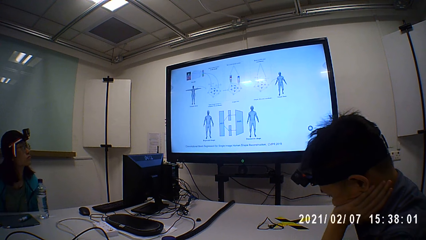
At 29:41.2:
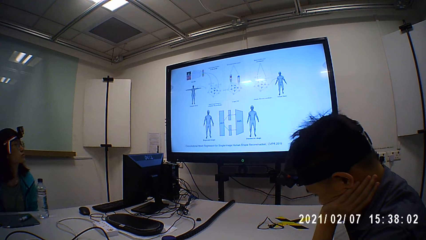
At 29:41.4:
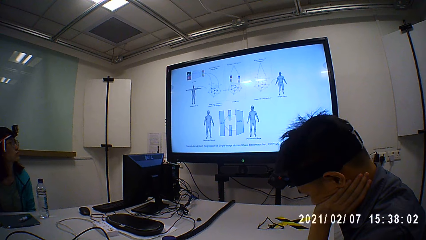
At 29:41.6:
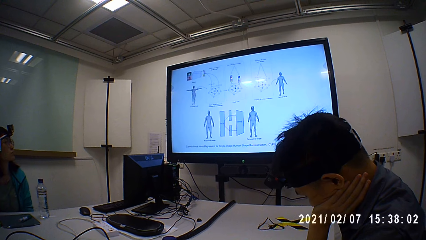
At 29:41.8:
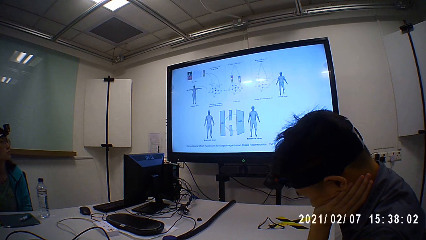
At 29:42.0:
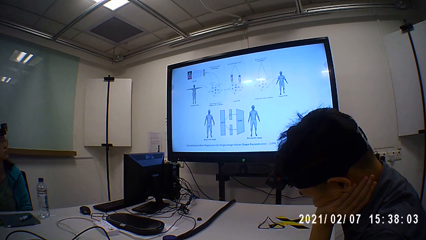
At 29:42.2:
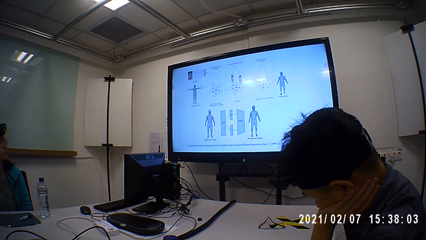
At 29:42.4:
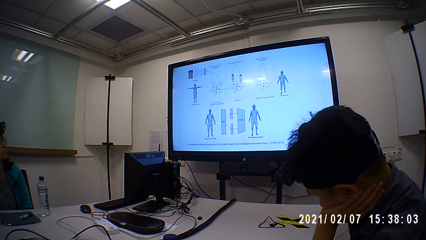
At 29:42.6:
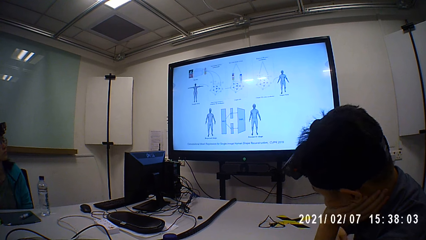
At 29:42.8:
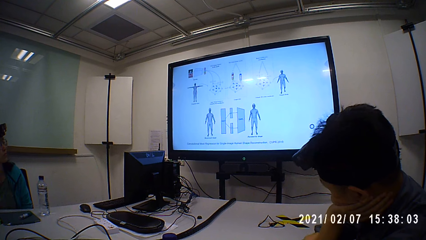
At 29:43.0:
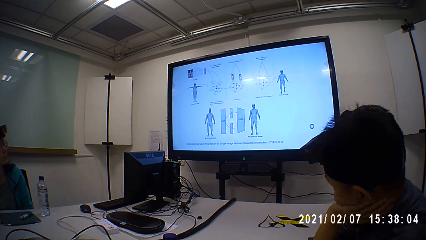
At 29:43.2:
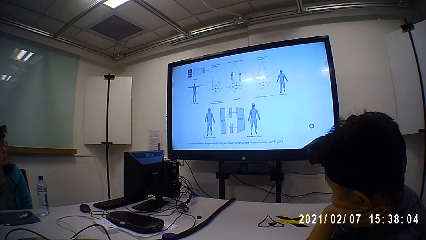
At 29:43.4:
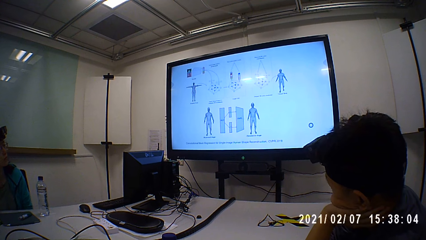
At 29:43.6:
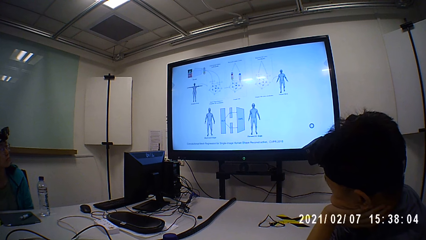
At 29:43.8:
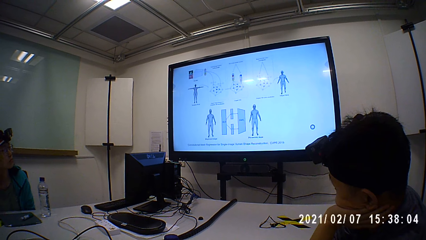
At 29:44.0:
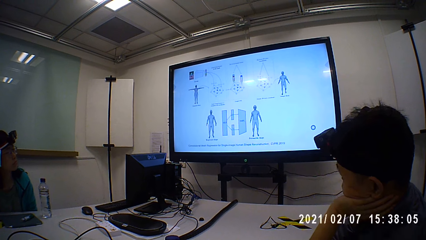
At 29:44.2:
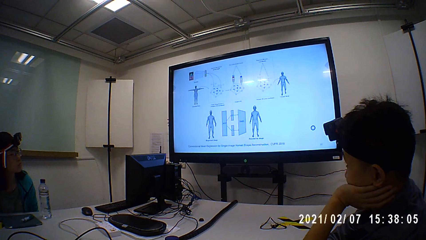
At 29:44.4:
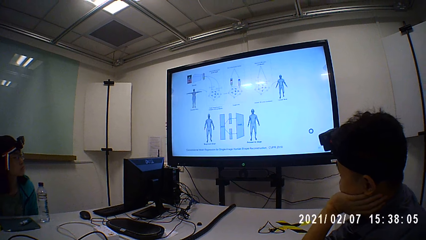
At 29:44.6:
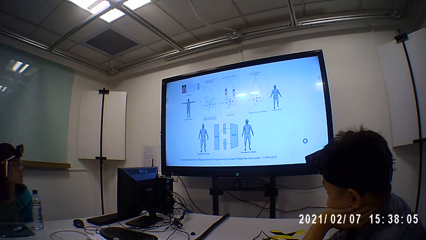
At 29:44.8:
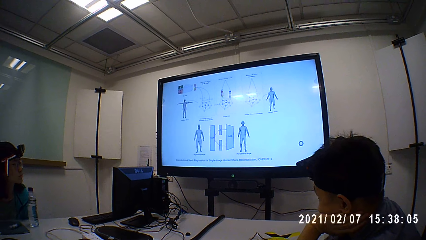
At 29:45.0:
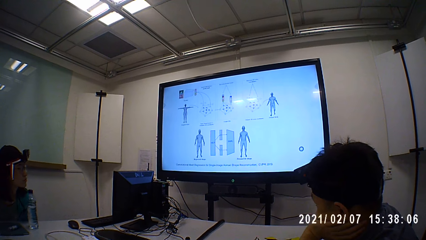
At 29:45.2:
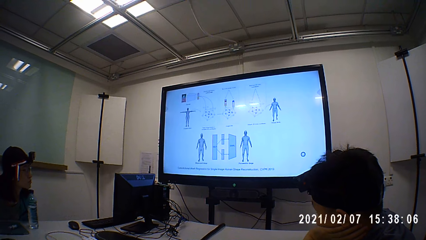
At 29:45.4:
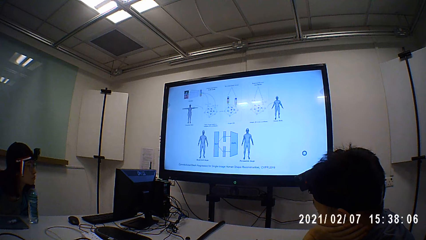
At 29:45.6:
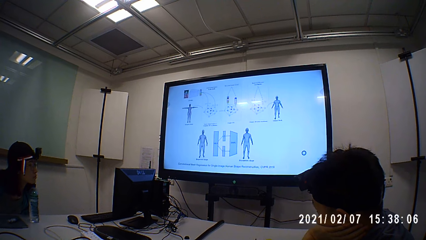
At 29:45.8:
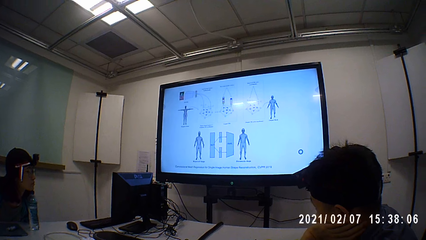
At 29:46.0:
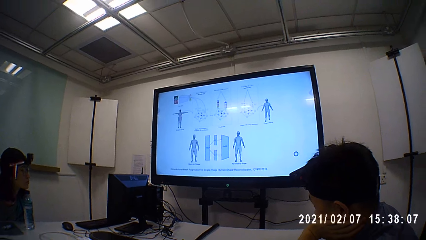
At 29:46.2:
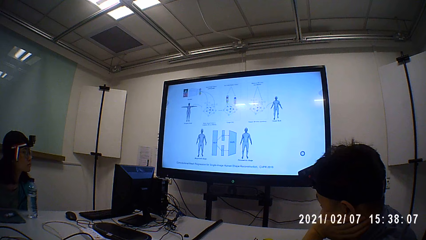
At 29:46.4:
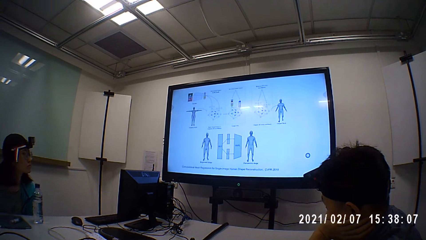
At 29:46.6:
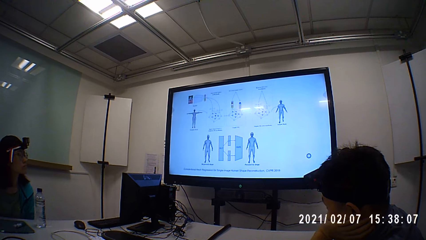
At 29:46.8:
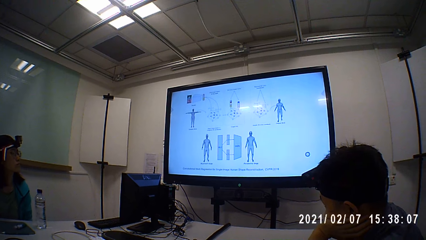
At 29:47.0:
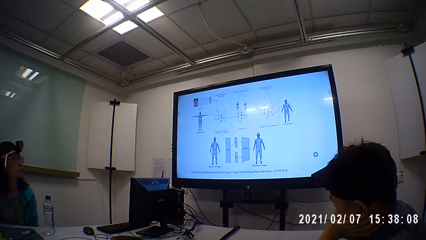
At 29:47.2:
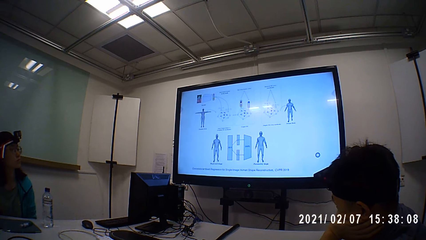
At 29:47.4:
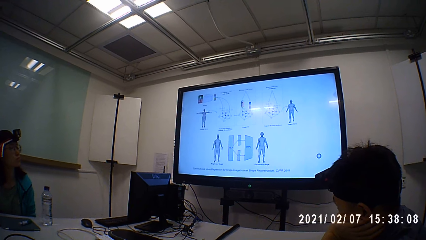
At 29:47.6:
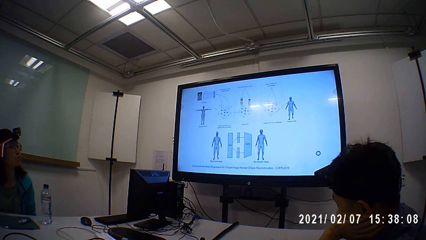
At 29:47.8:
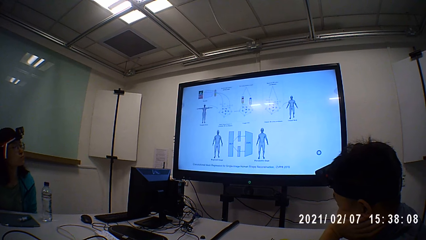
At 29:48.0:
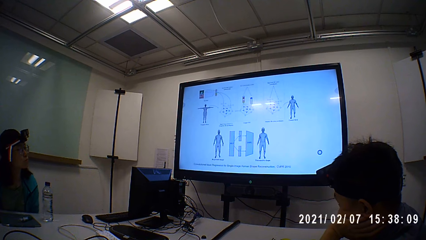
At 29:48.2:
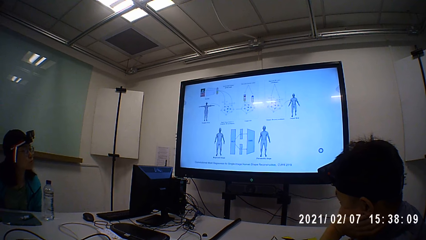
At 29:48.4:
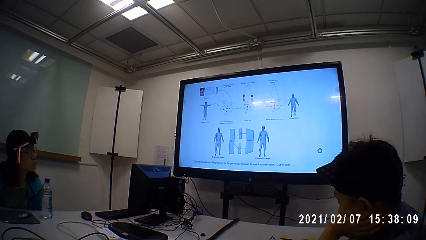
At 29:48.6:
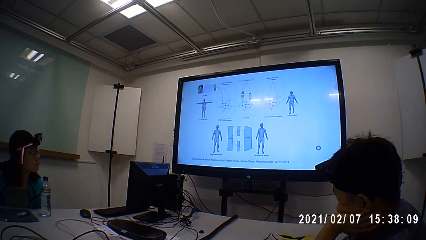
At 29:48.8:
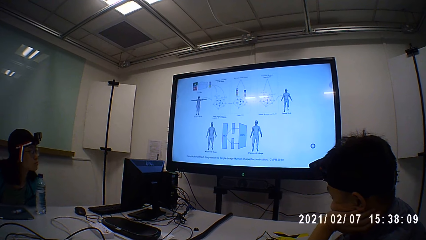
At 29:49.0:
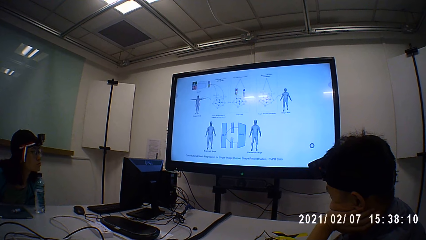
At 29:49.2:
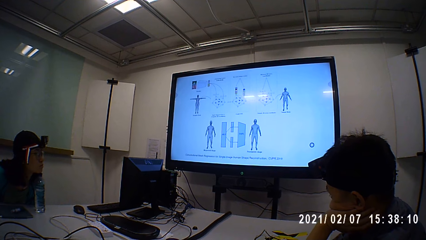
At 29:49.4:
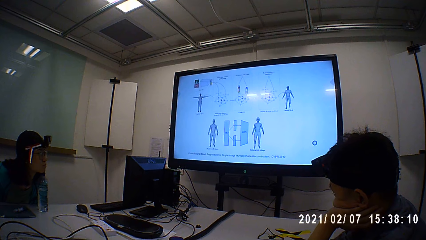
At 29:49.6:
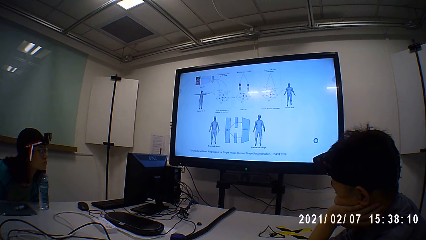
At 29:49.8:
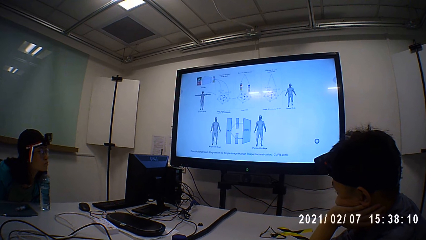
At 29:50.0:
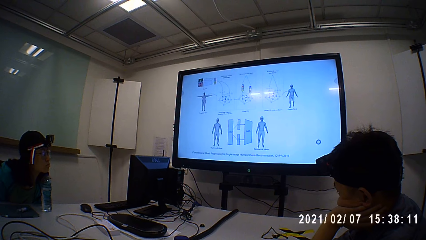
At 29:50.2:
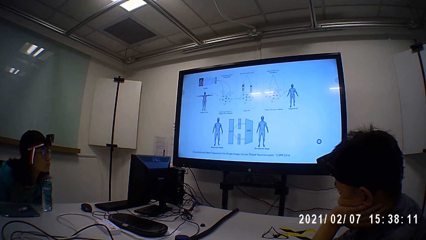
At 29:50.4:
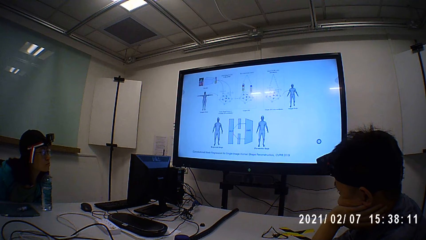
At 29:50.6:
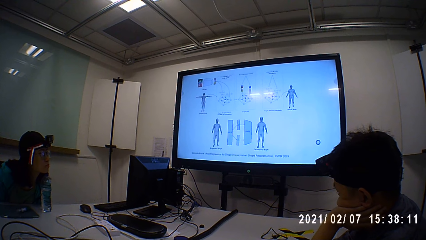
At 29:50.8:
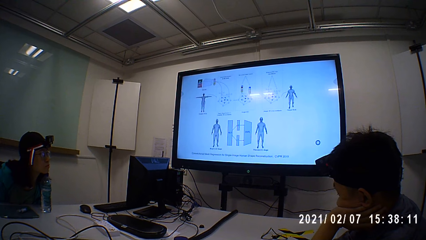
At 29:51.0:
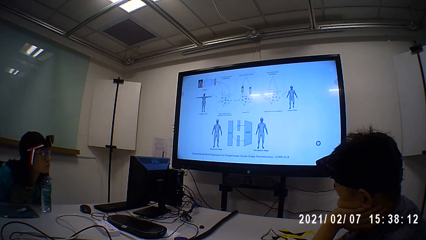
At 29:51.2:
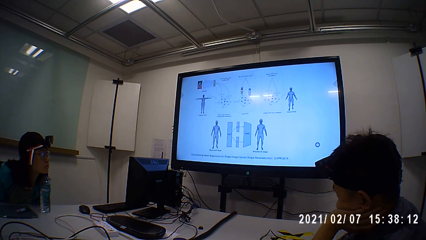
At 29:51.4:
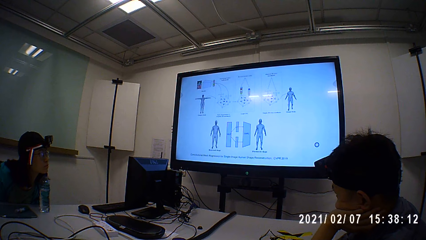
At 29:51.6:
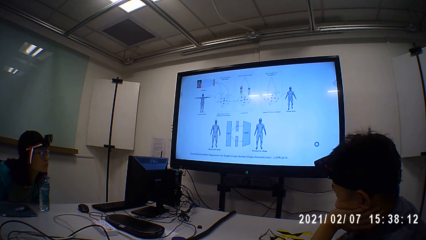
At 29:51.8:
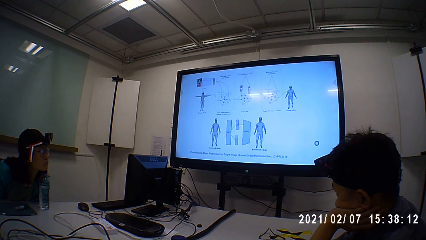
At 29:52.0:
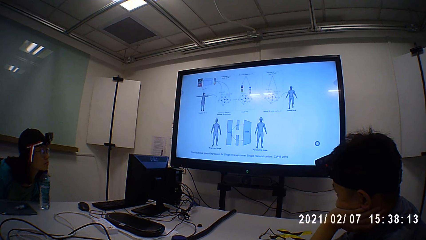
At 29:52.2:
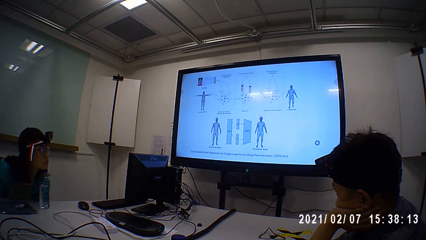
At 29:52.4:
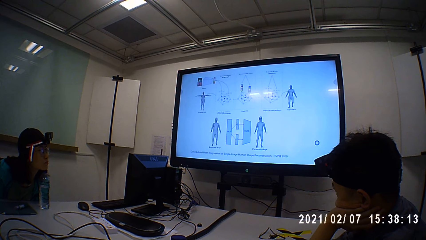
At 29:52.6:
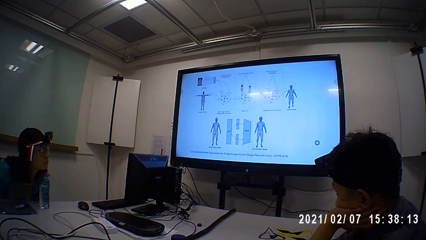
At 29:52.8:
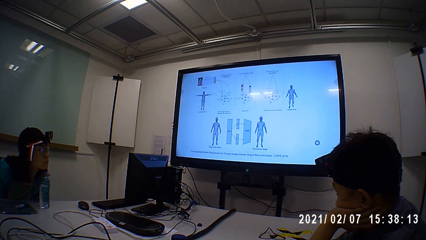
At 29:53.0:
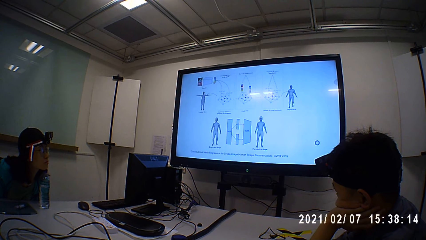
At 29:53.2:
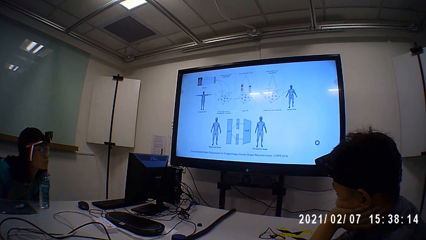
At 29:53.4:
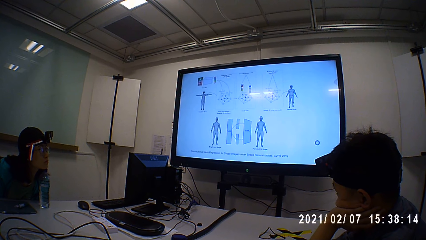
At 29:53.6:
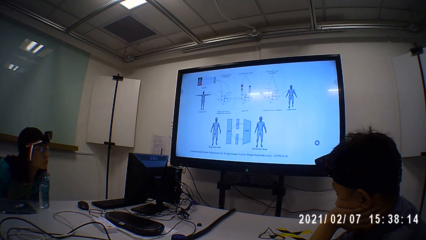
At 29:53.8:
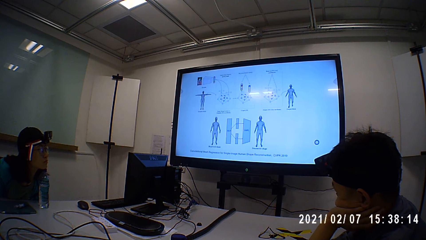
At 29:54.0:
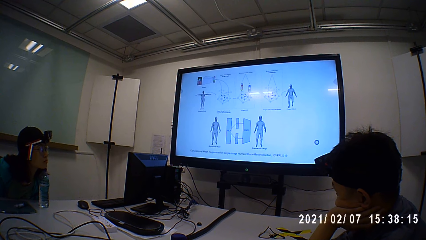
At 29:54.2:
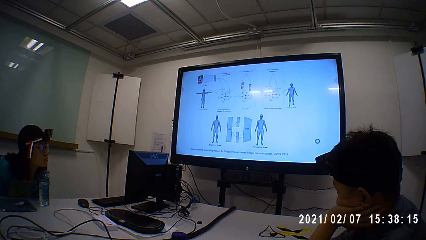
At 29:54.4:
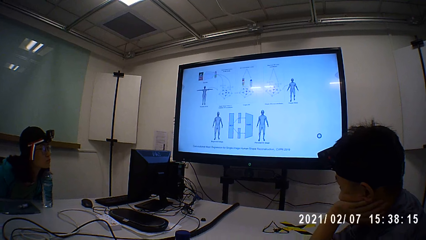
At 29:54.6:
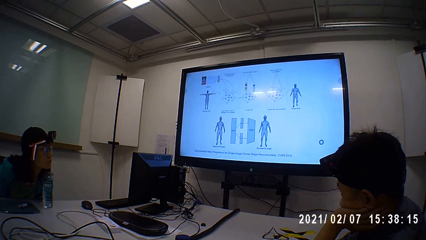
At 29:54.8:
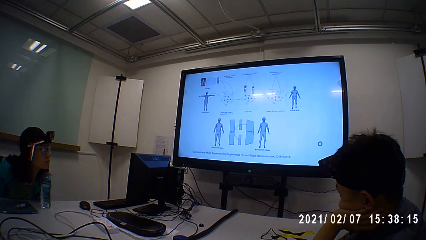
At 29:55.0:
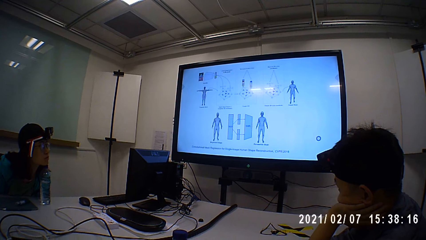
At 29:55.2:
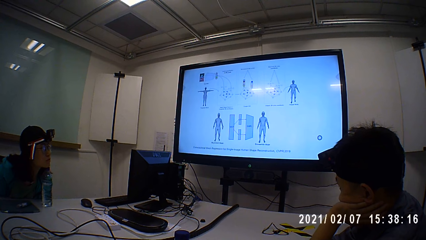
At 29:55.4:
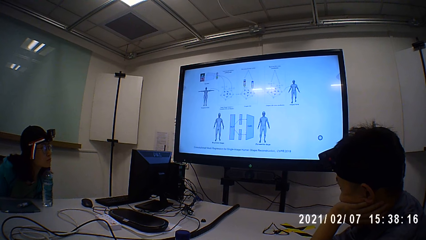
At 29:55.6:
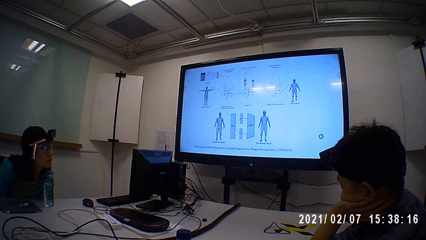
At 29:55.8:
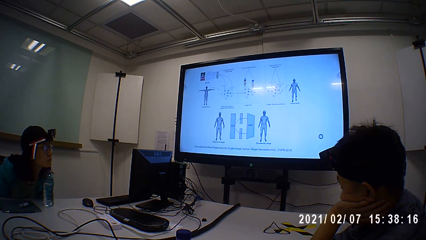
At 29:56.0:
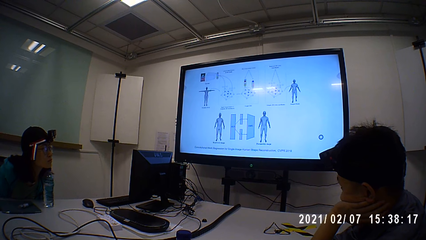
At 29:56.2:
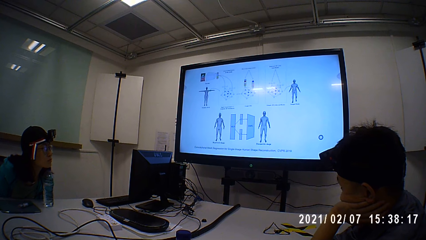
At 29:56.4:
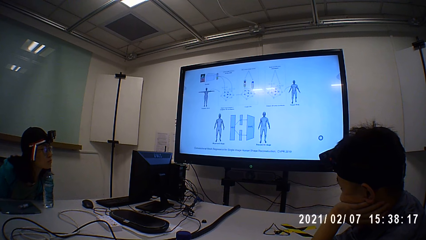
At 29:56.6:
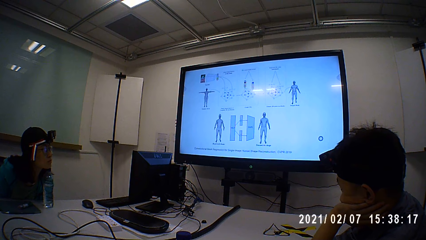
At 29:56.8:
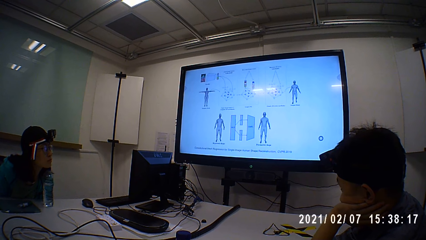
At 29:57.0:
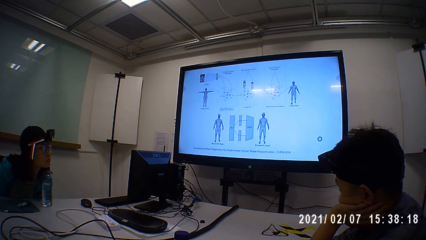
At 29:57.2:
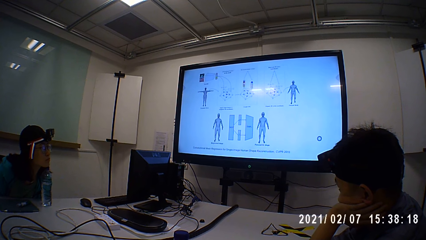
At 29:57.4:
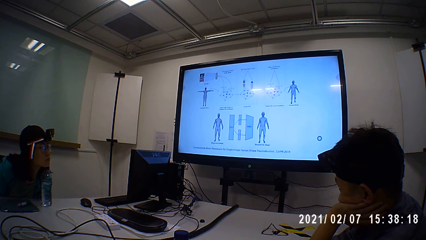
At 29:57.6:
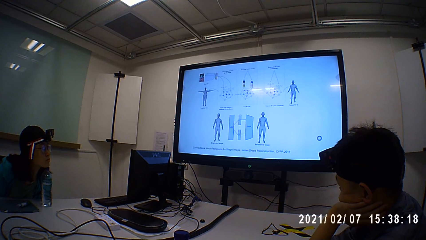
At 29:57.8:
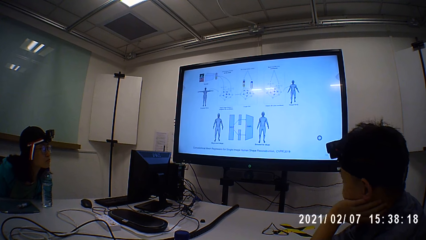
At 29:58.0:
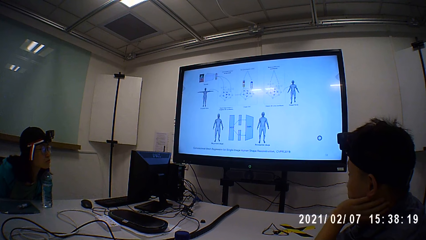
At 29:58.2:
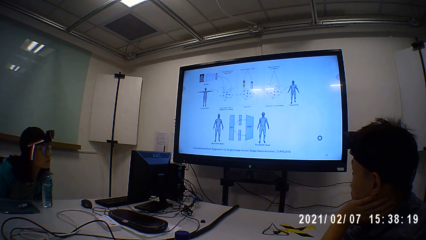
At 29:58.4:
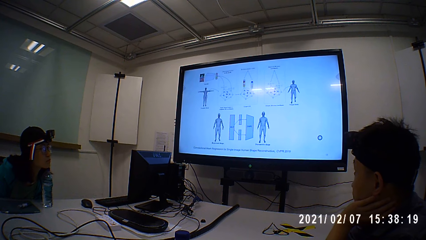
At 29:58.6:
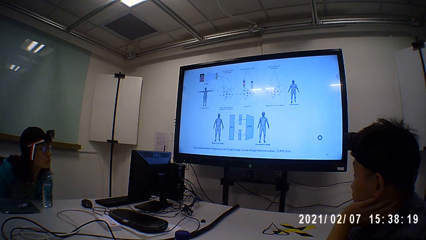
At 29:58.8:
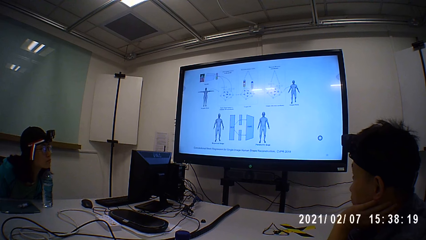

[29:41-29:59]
A woman moves her body. The woman stares at the screen. A man stares at the screen. The camera wearer stares at the screen.
